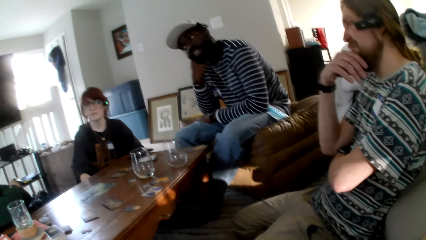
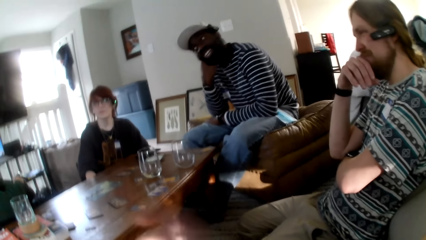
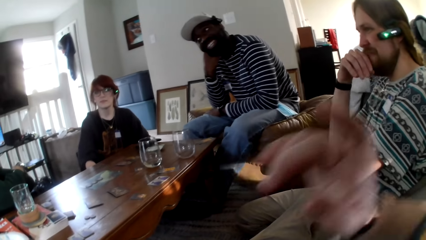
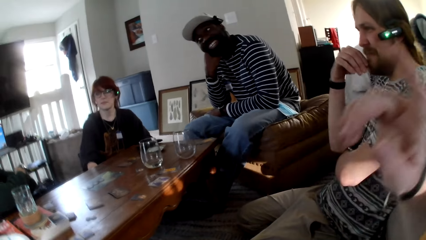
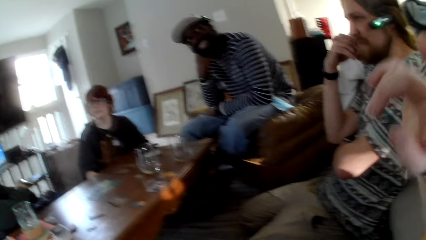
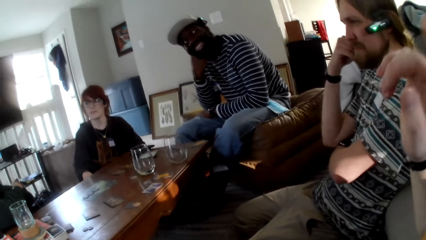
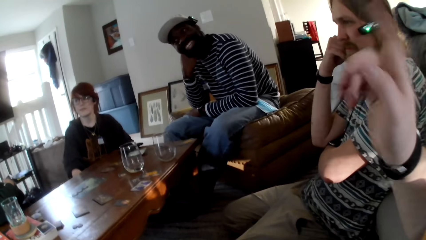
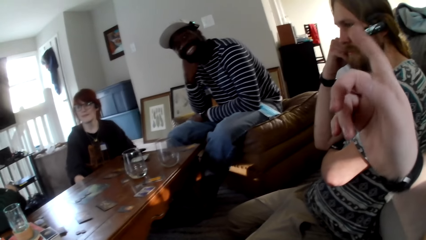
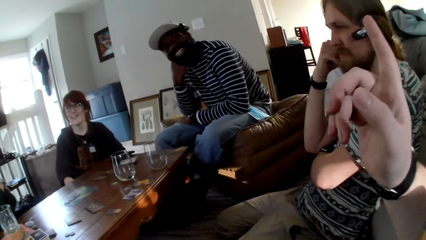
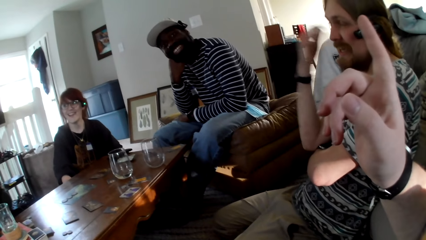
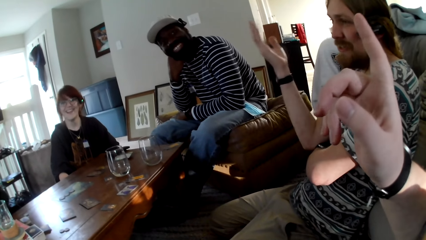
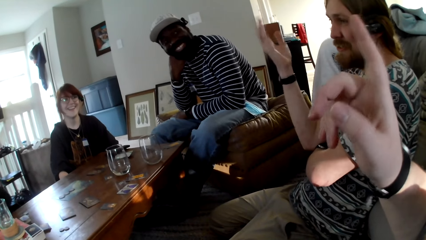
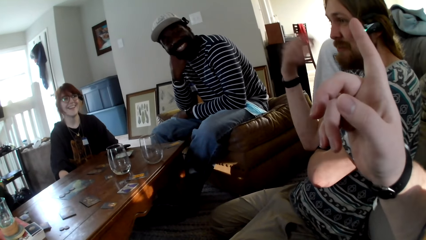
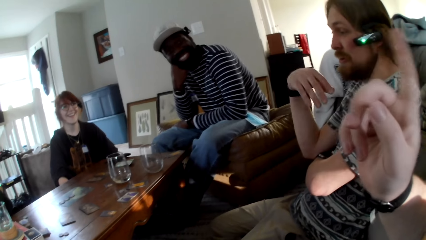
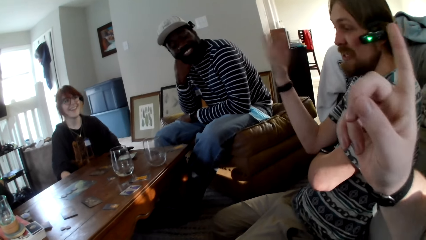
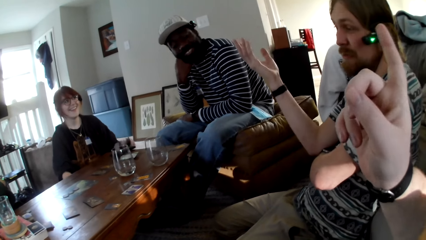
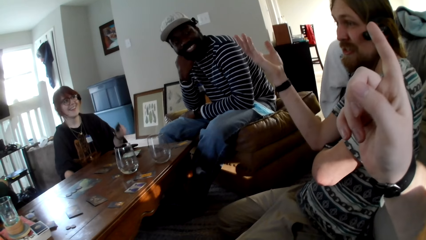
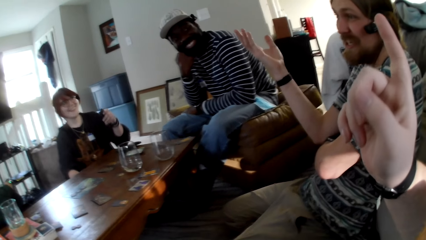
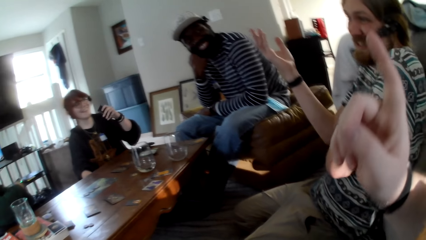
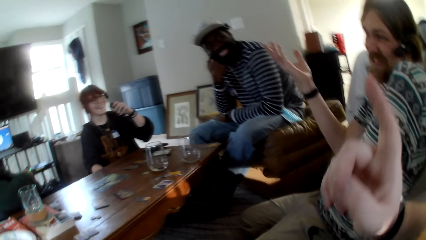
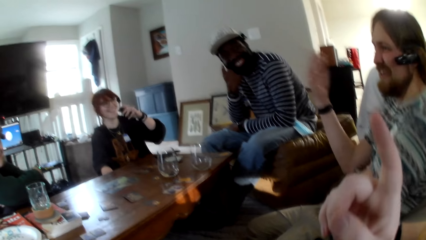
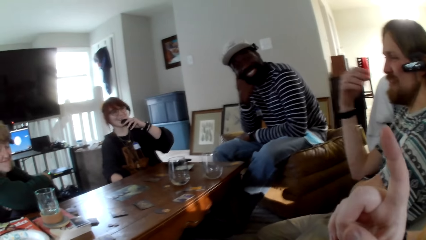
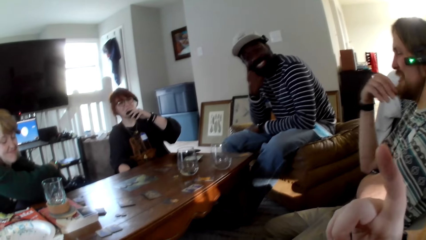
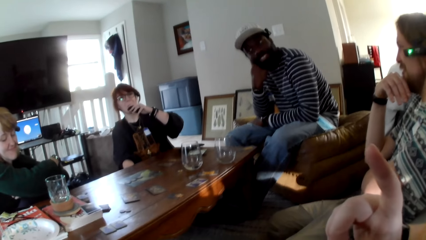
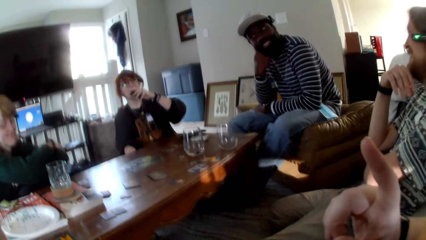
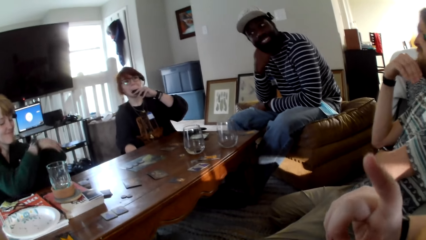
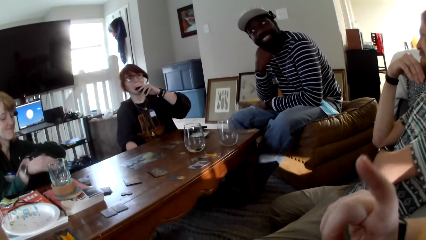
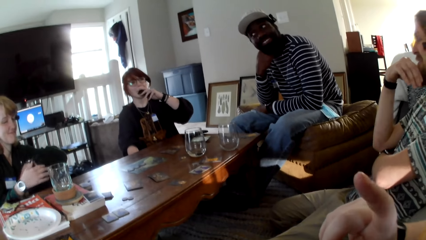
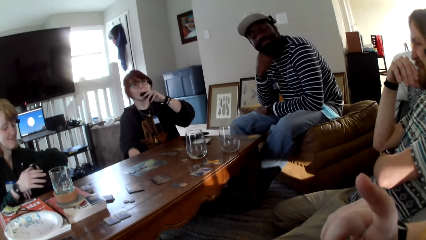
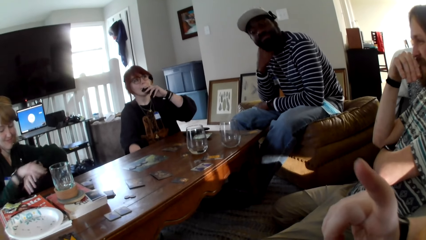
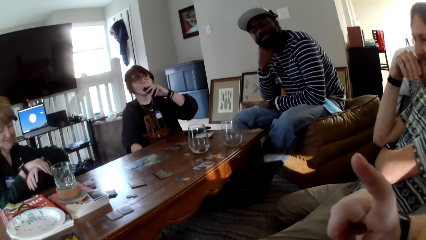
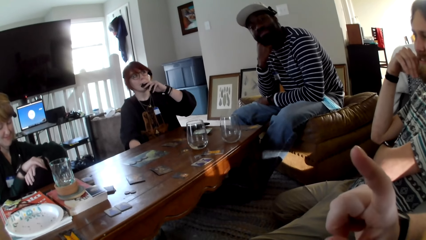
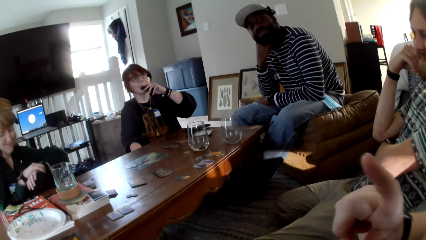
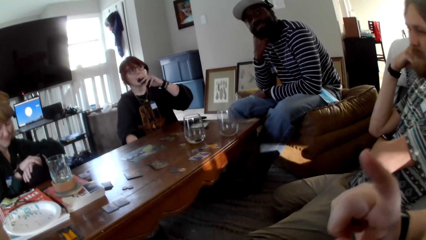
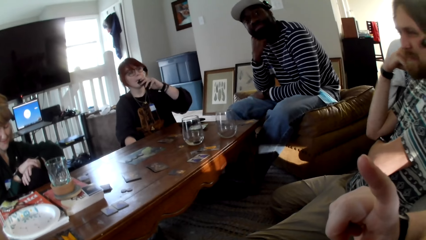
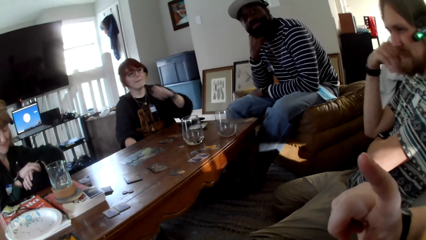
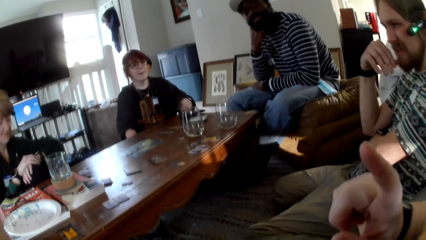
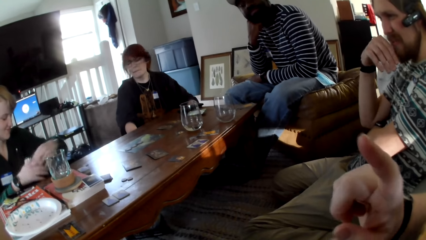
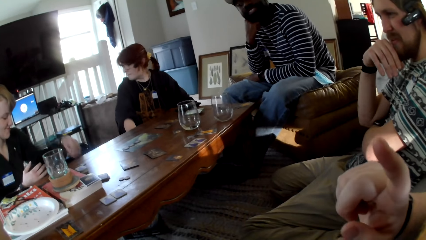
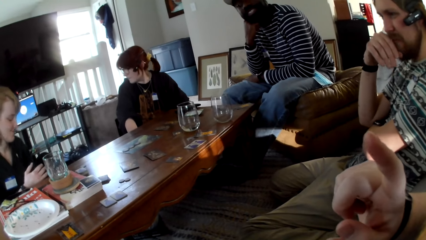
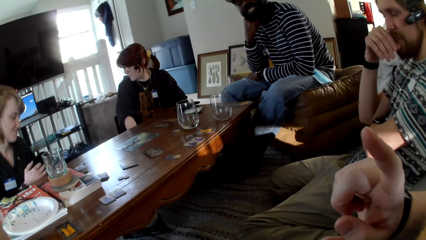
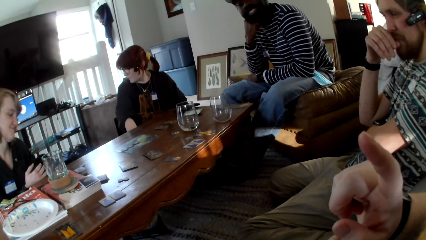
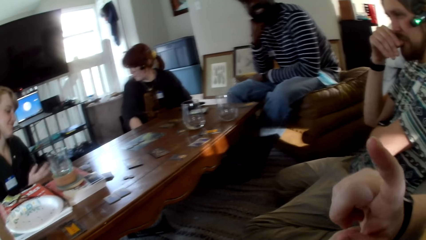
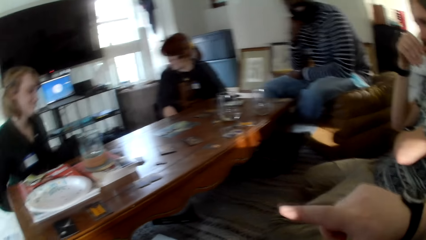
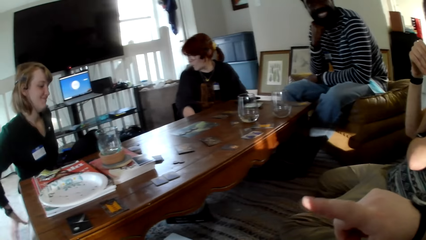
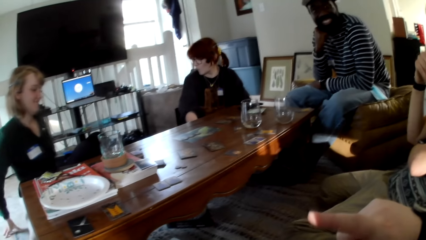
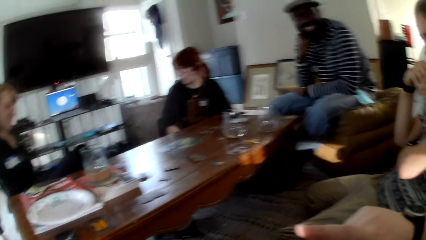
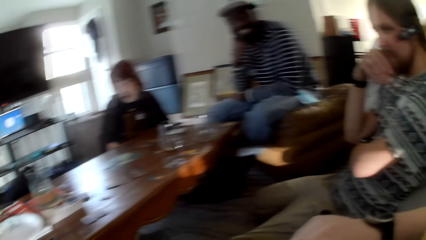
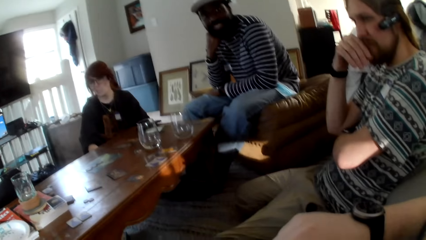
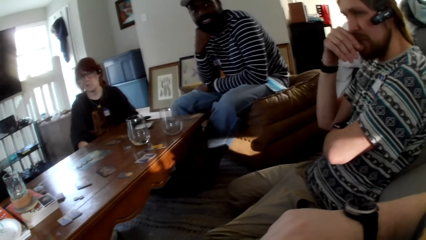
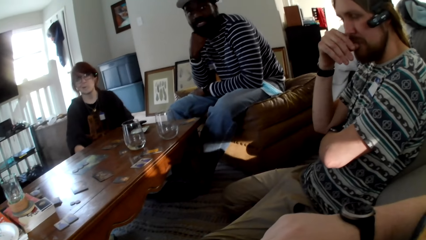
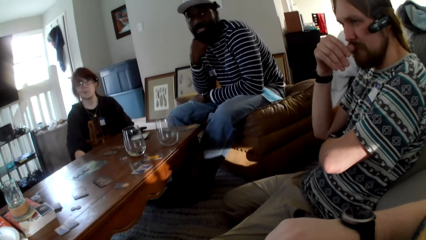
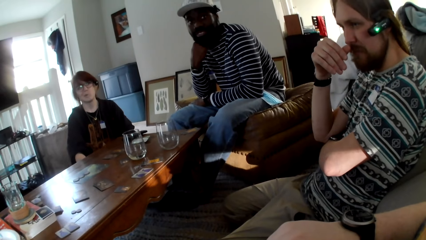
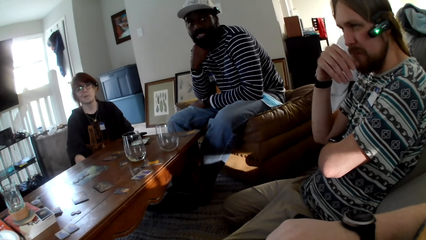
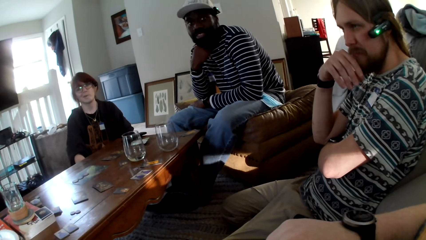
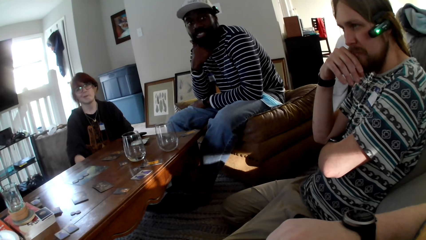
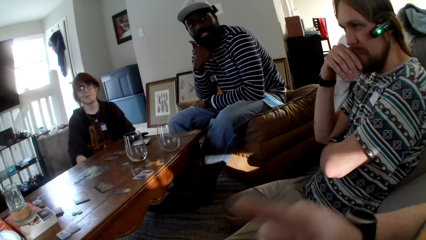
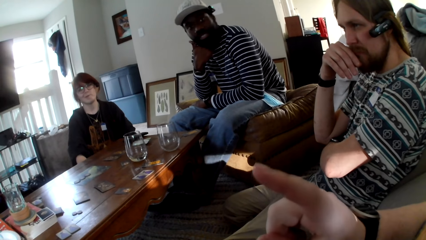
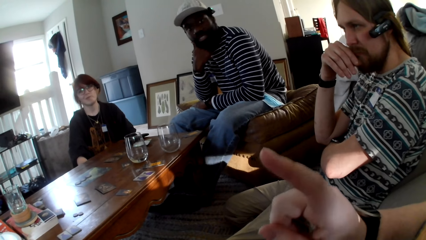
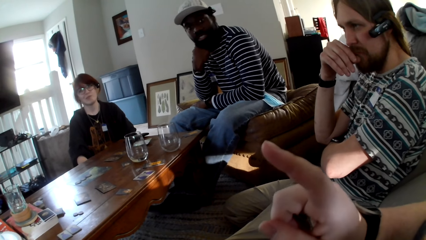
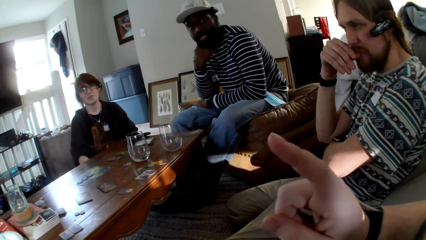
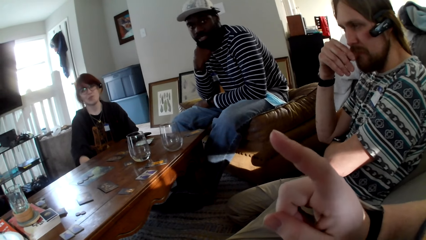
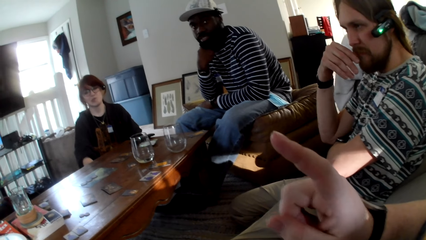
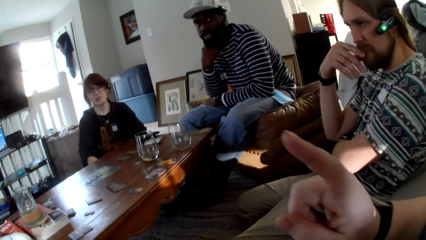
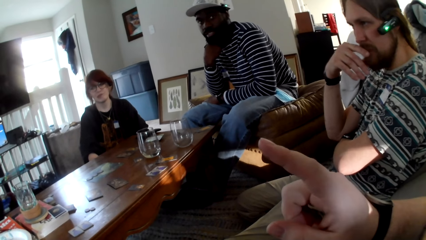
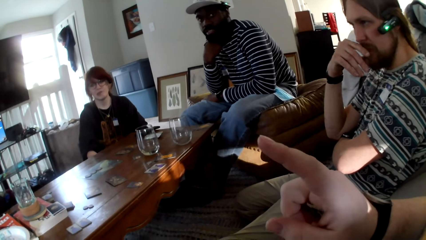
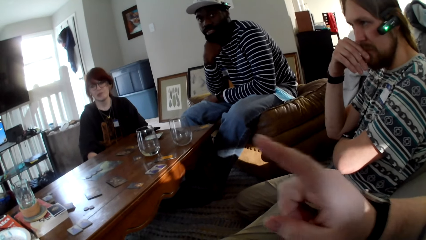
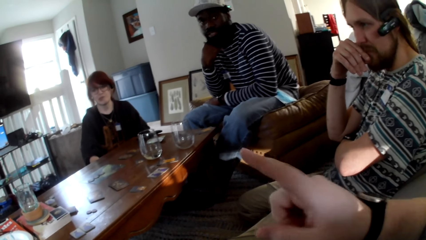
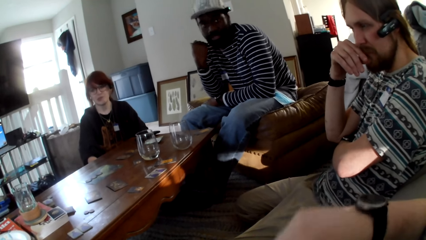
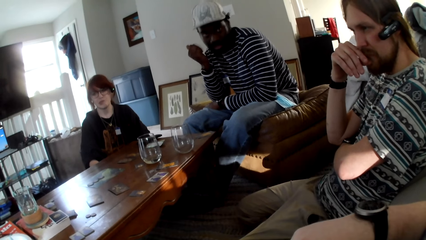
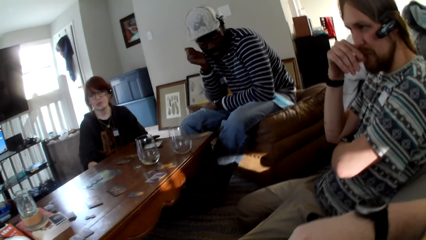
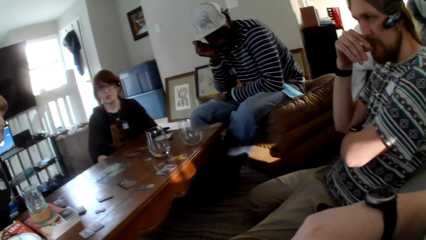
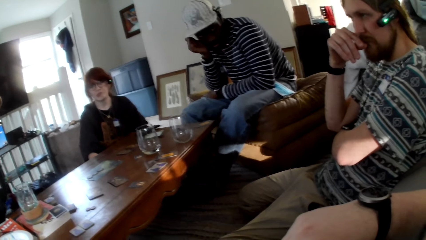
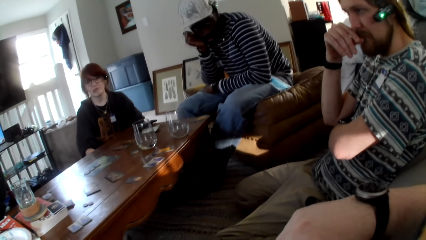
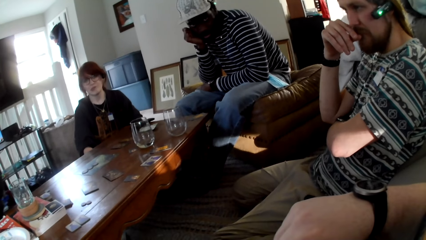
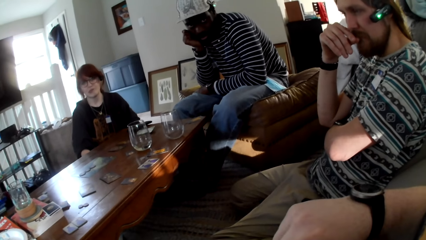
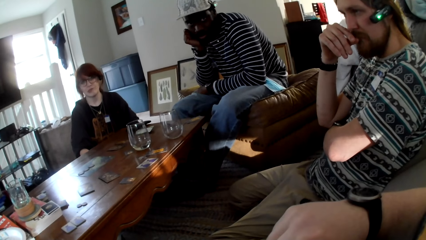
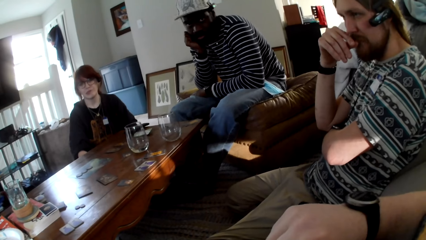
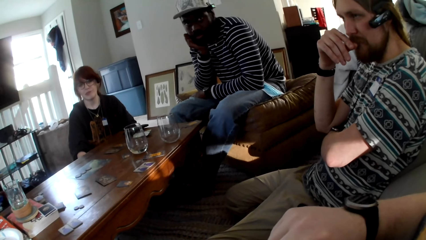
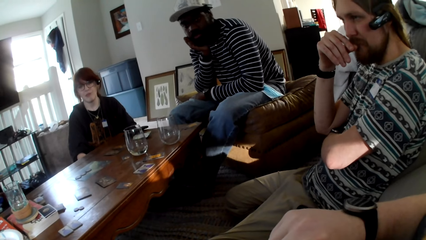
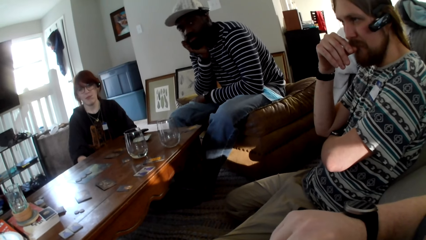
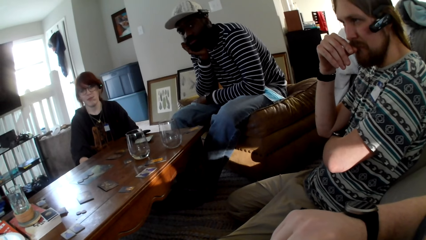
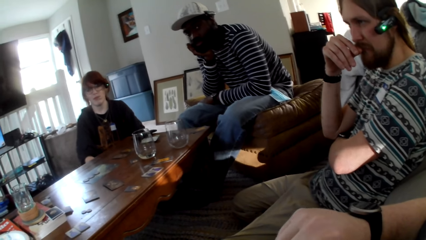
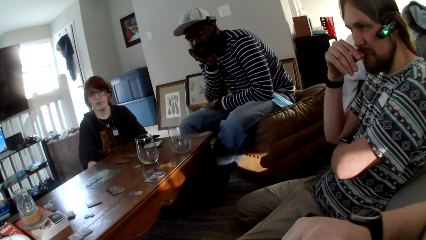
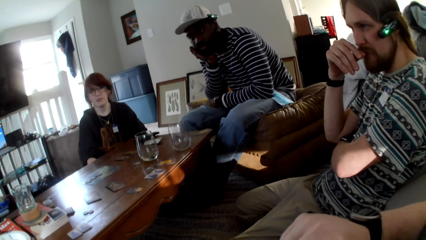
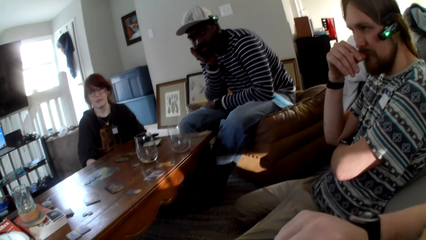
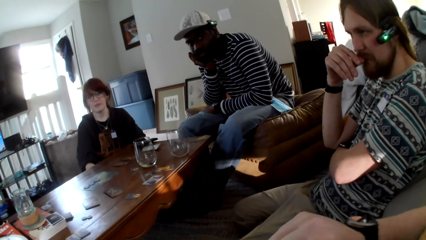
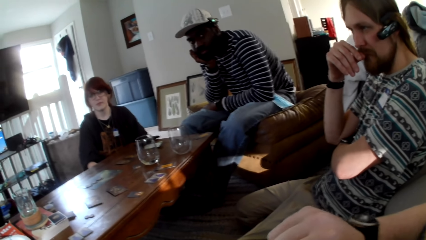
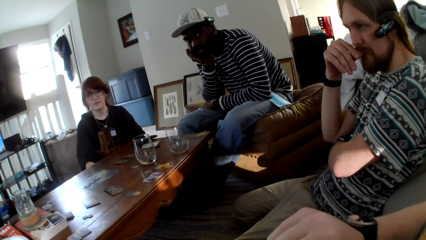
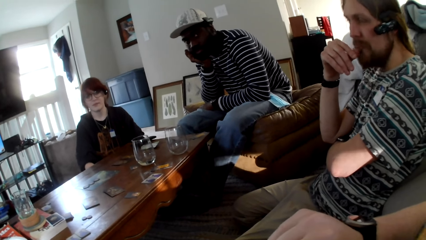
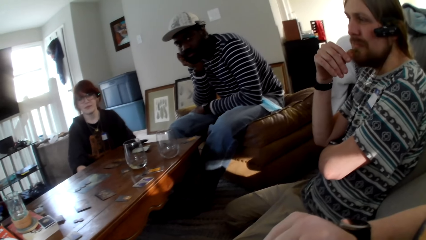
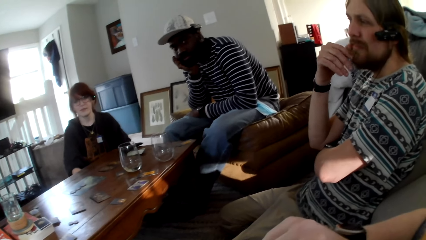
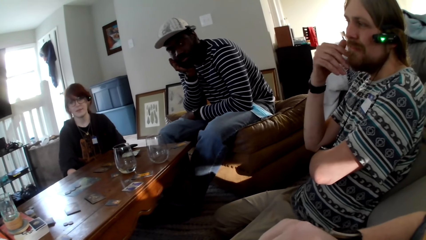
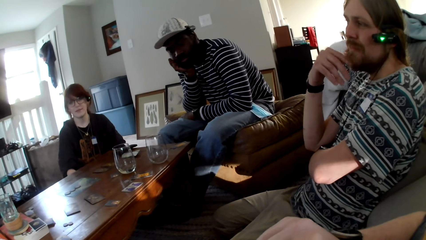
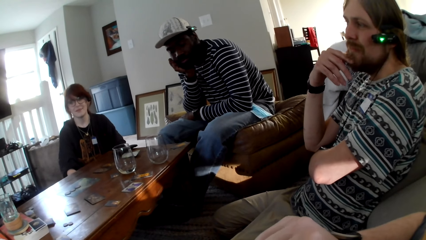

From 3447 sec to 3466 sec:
A person folds his hands. The camera wearer moves his right hand. The camera wearer, a man, another man, a woman and another woman converse. The first person moves his left hand. Another person smokes. The camera wearer converses with the first man, the other man, the first woman and the other woman. The second person puts down her right hand. A third person moves on the chair. The first person moves his right hand. The camera wearer moves his right hand. He talks.
